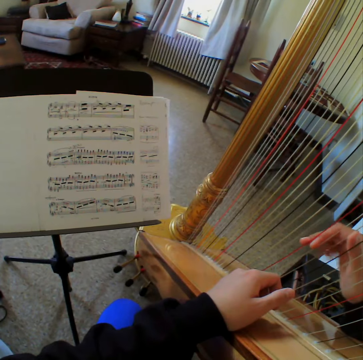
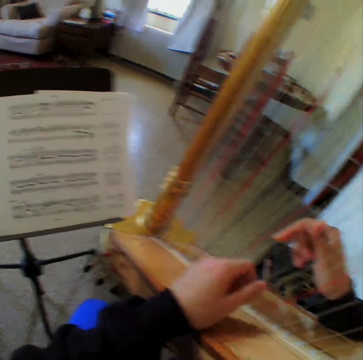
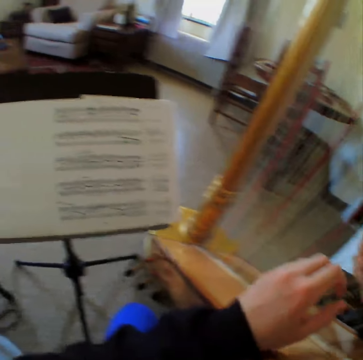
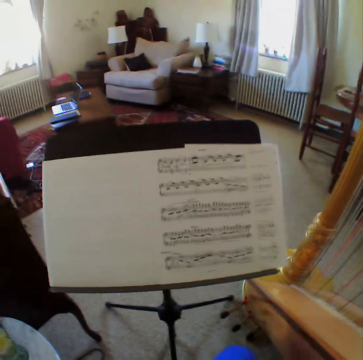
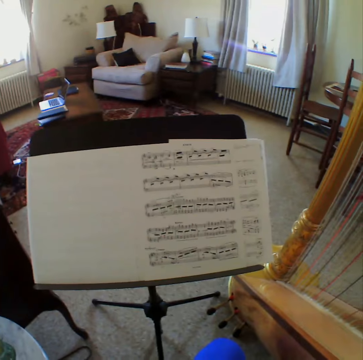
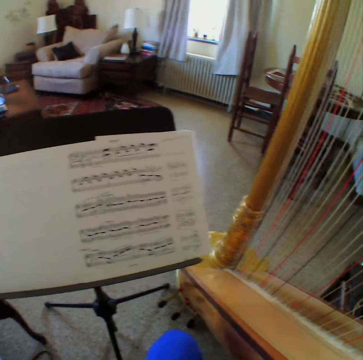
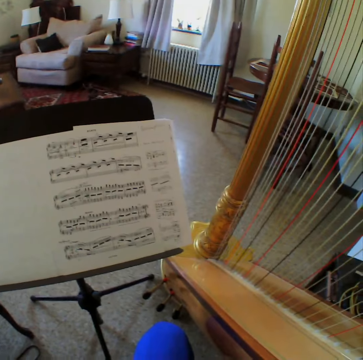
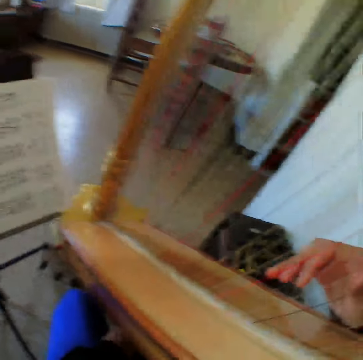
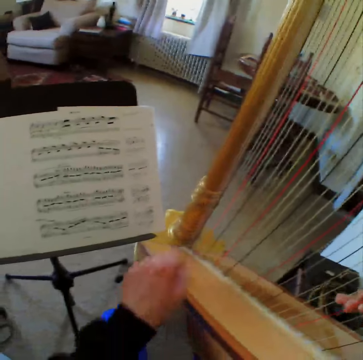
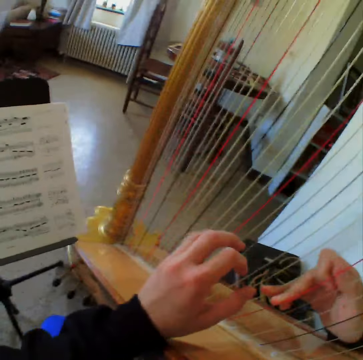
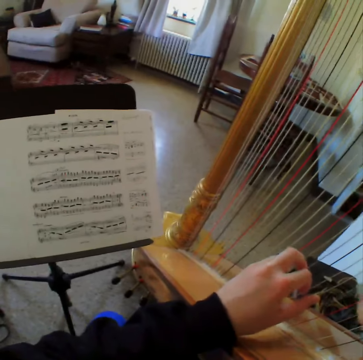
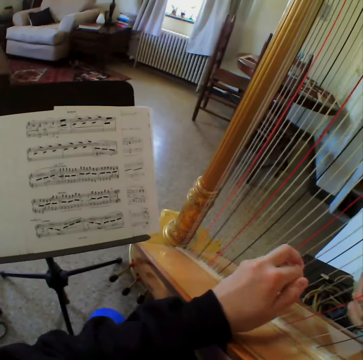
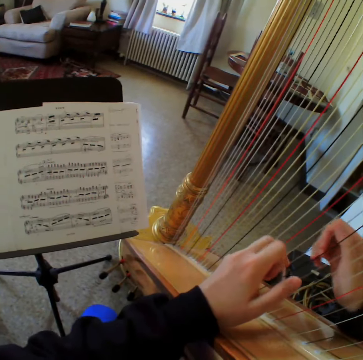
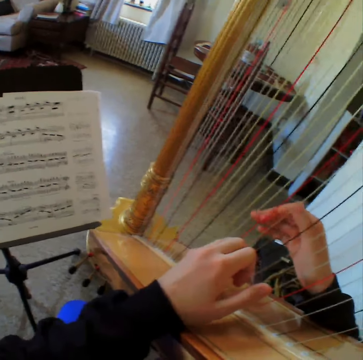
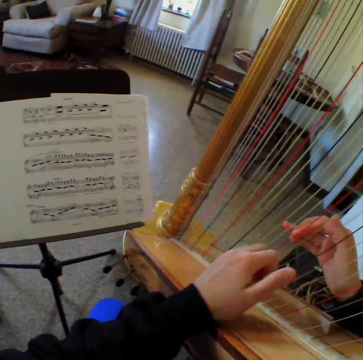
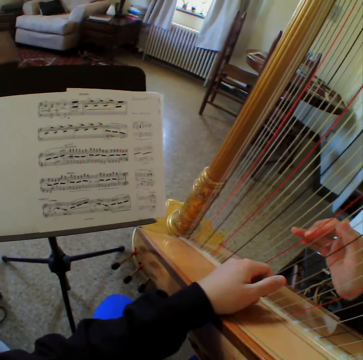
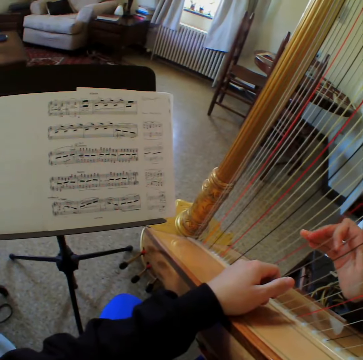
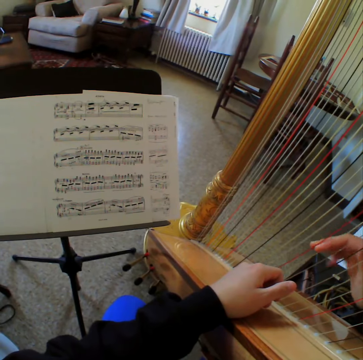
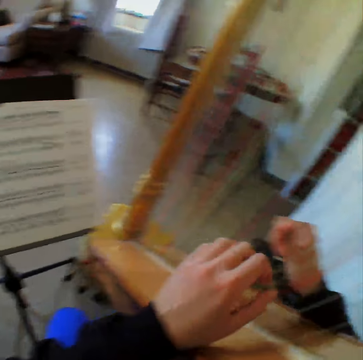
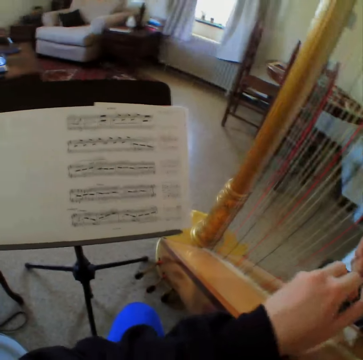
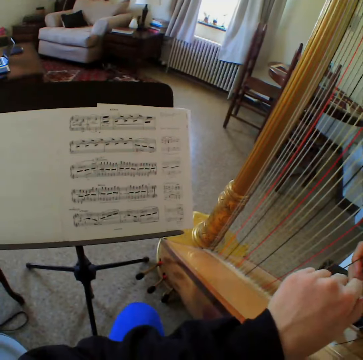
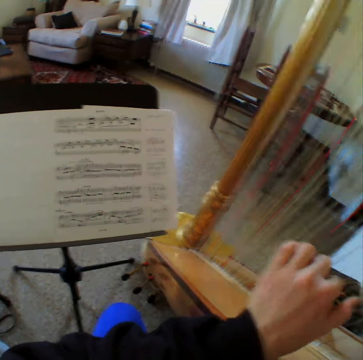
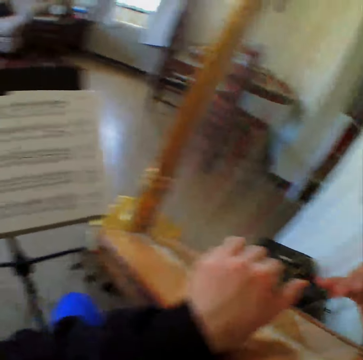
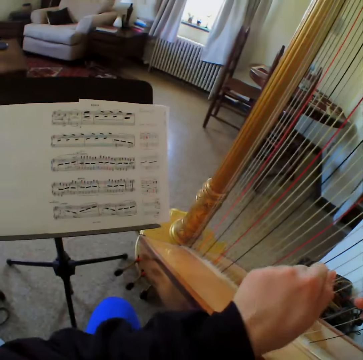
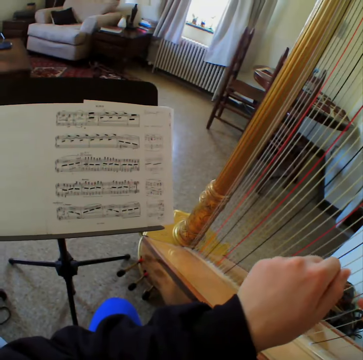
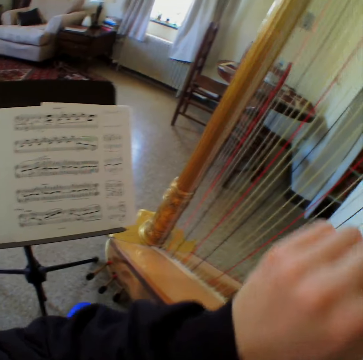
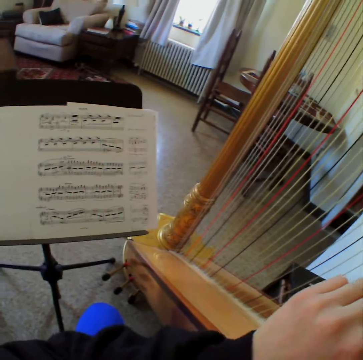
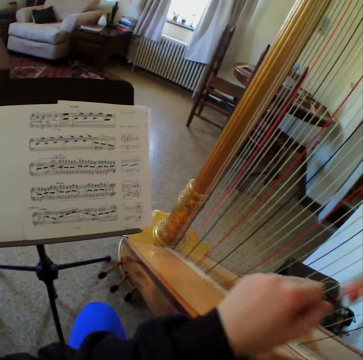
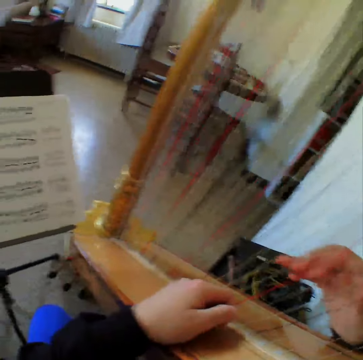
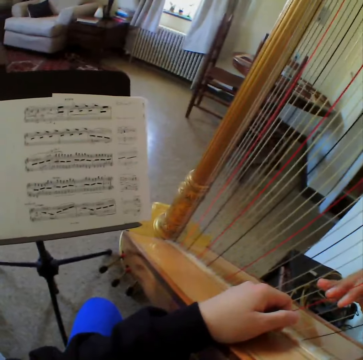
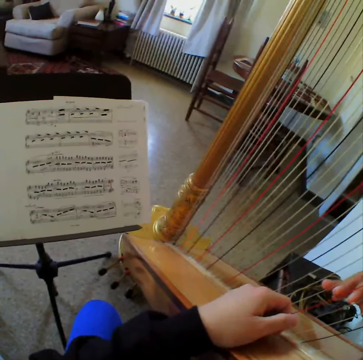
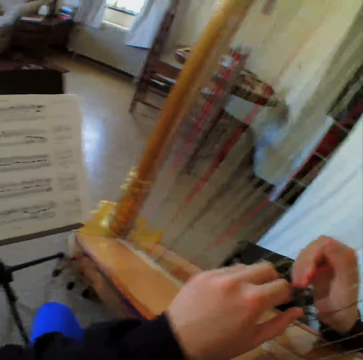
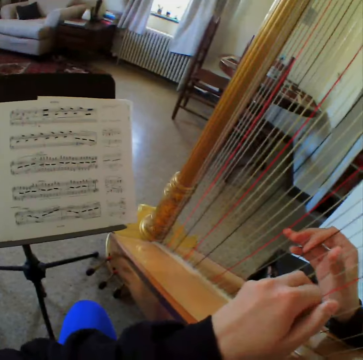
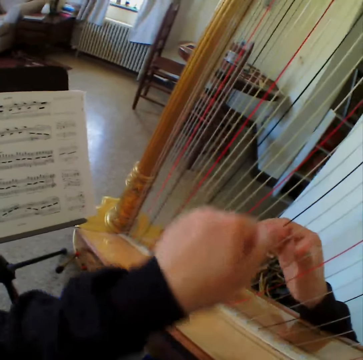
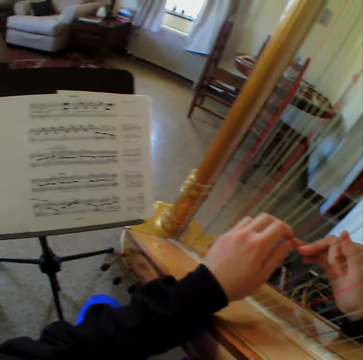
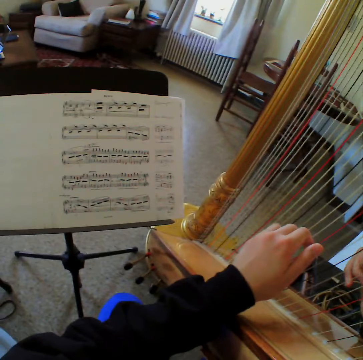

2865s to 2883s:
The camera wearer looks at the papers. They play the harp. They move the hand. They play the harp.

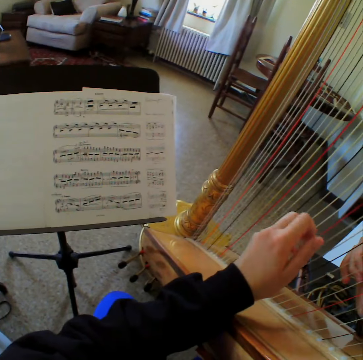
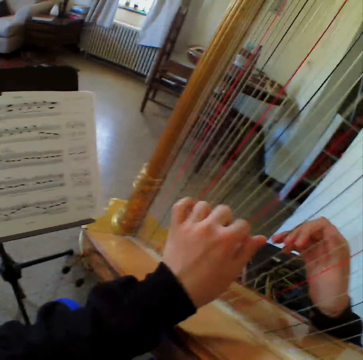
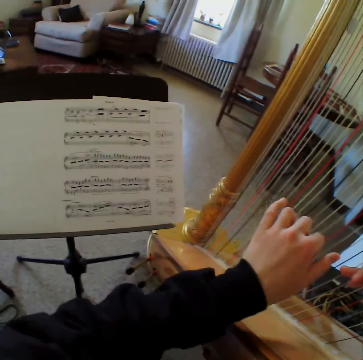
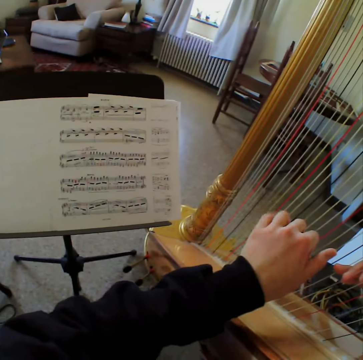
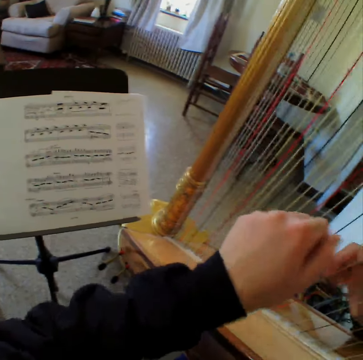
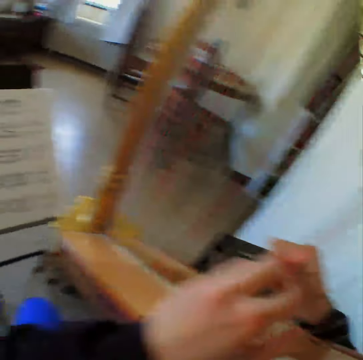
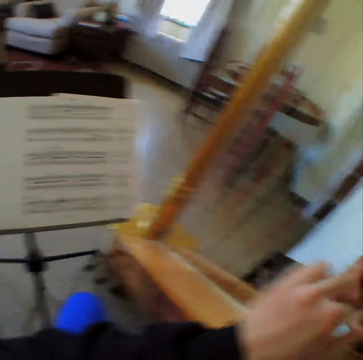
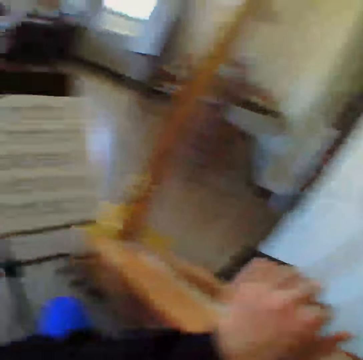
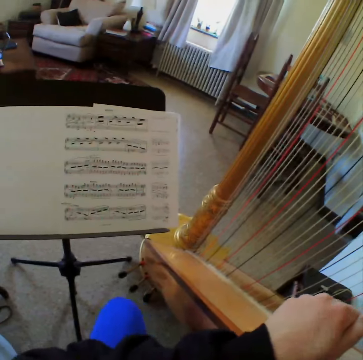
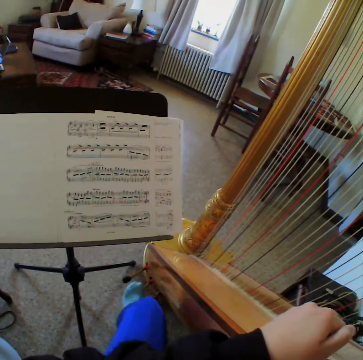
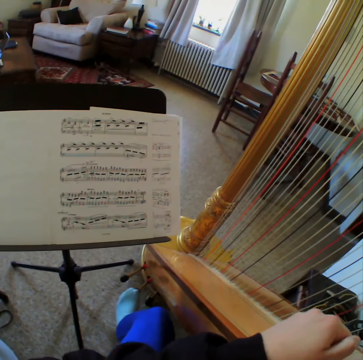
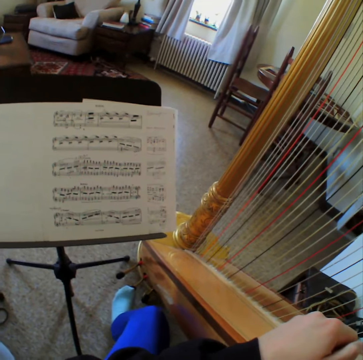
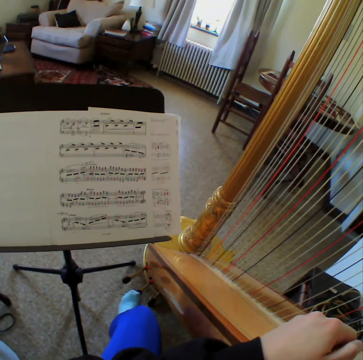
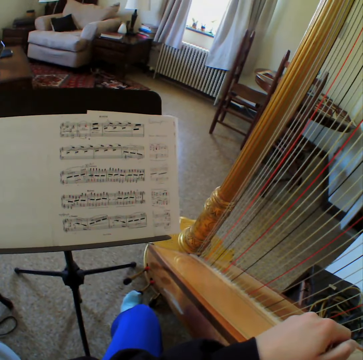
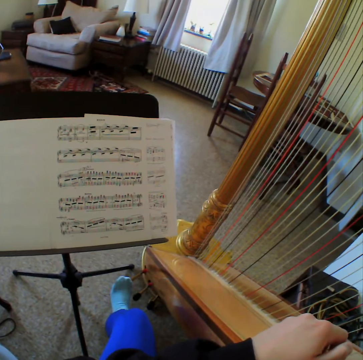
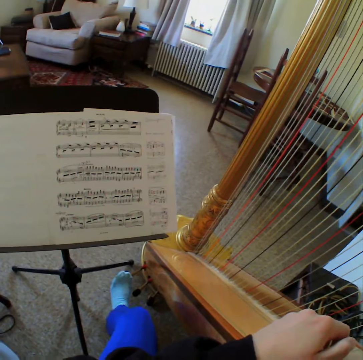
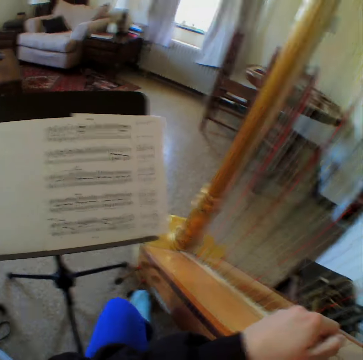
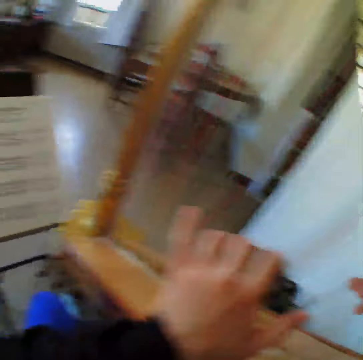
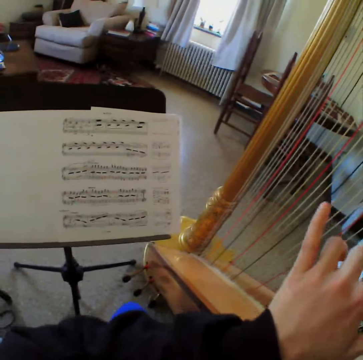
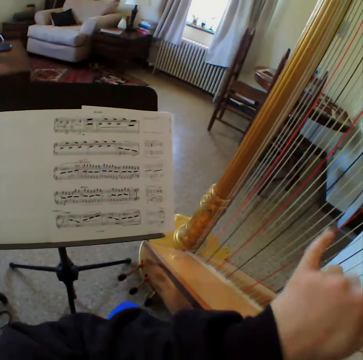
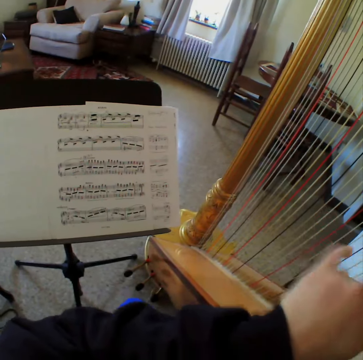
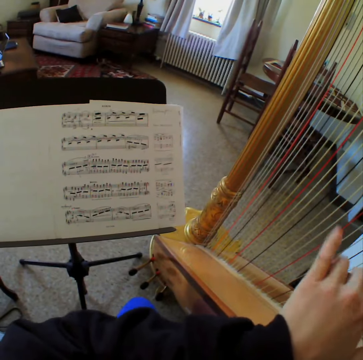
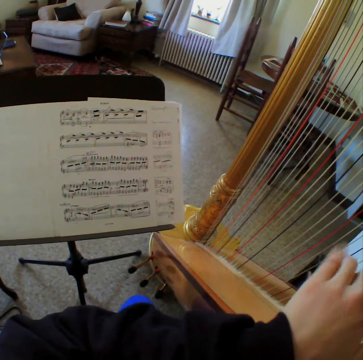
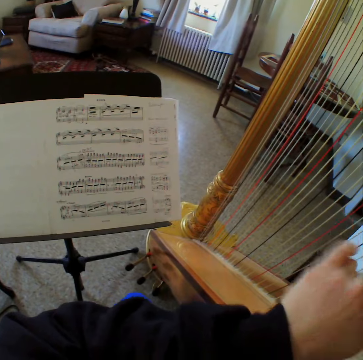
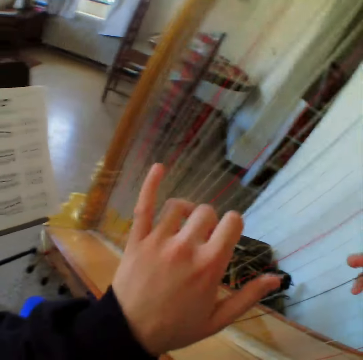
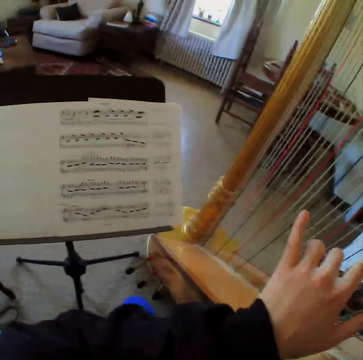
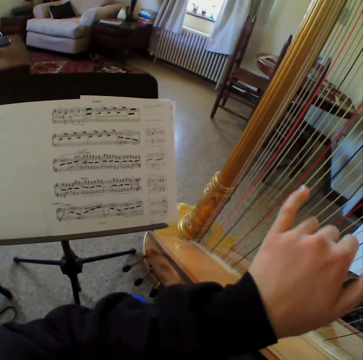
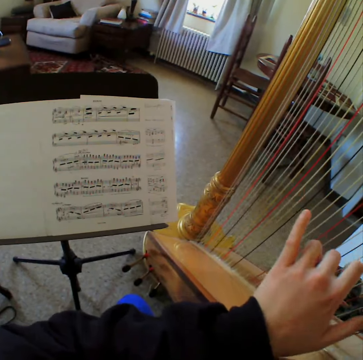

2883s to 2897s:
The camera wearer moves the leg. They play the harp.

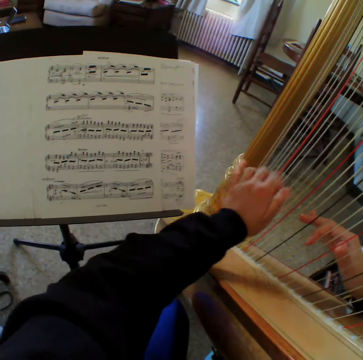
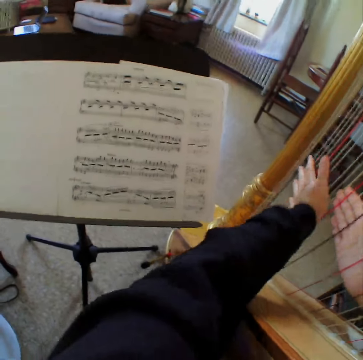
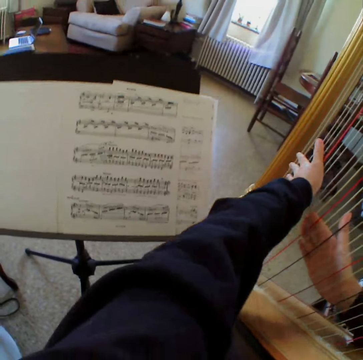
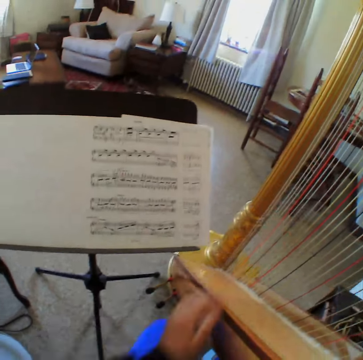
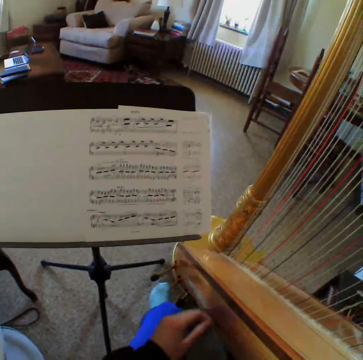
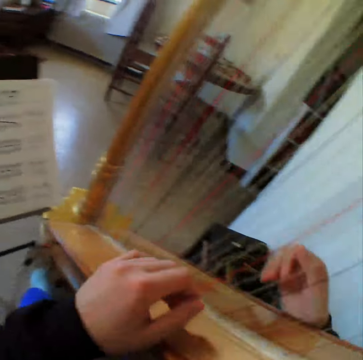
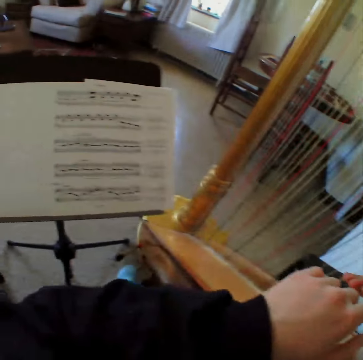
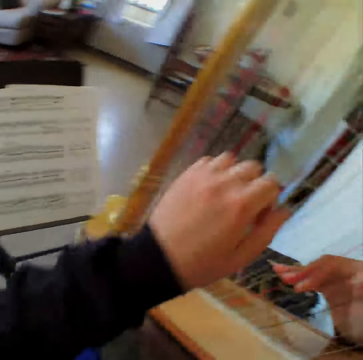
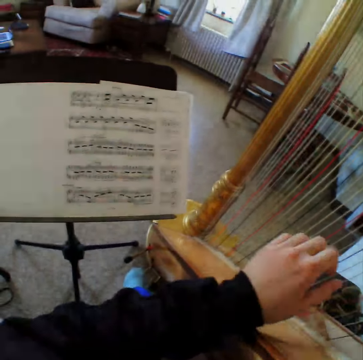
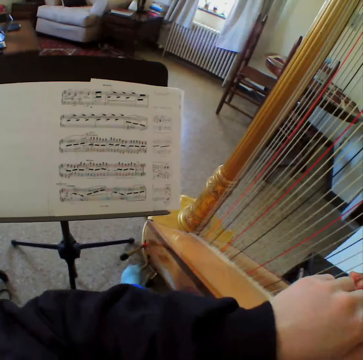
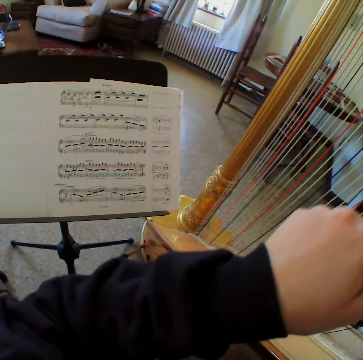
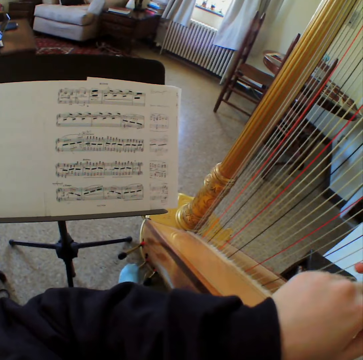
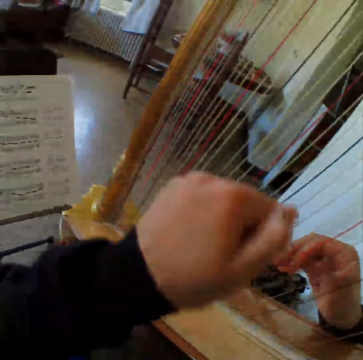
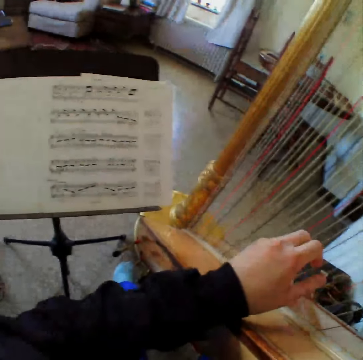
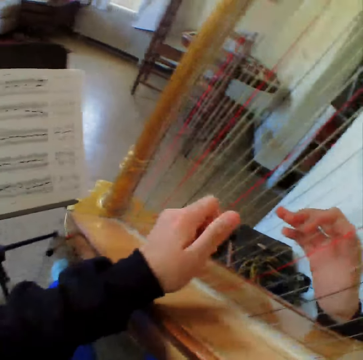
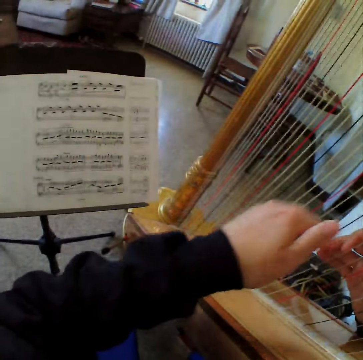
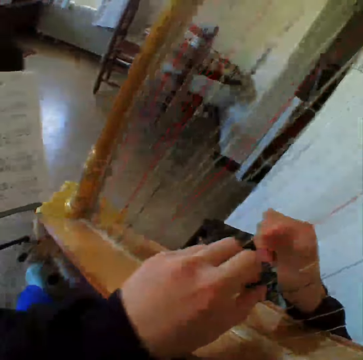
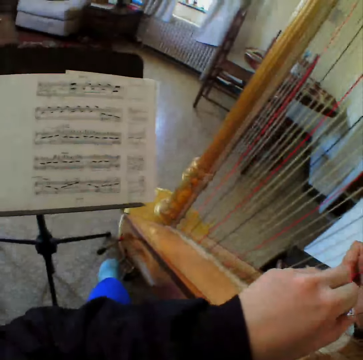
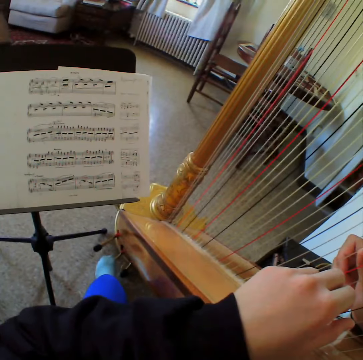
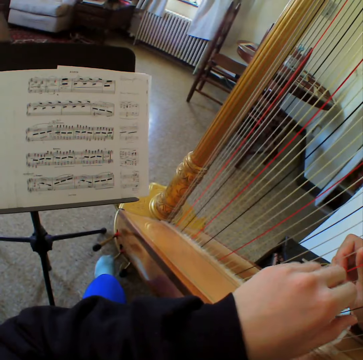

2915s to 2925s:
The camera wearer moves the leg. They play the harp.
